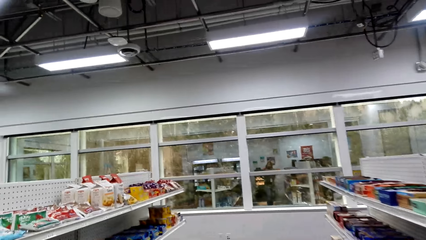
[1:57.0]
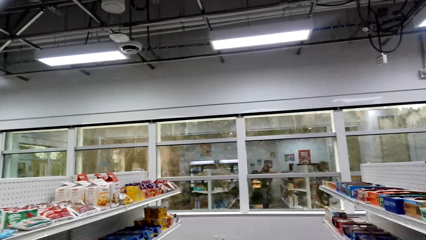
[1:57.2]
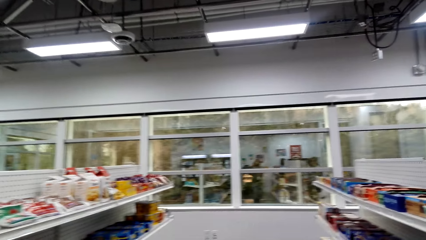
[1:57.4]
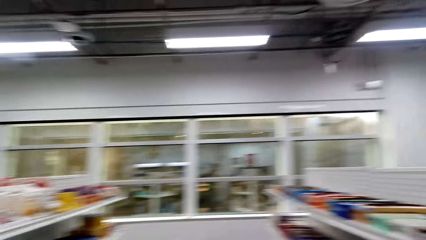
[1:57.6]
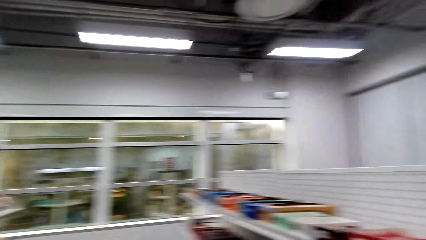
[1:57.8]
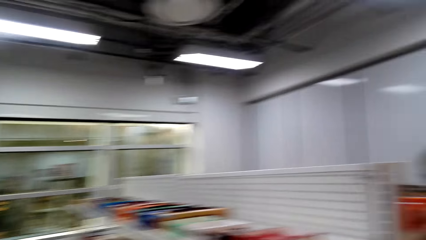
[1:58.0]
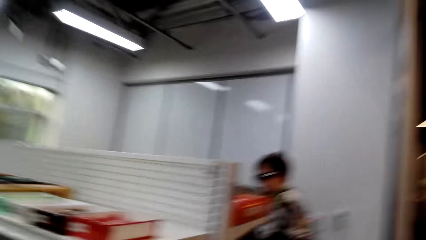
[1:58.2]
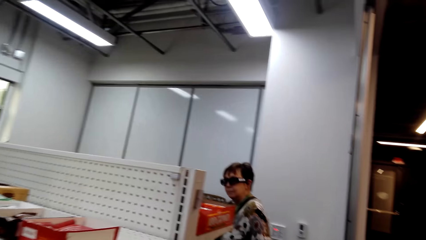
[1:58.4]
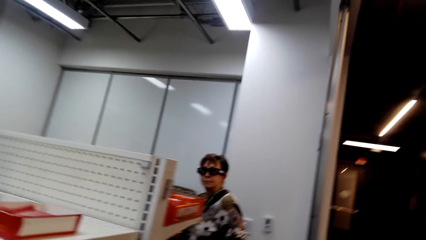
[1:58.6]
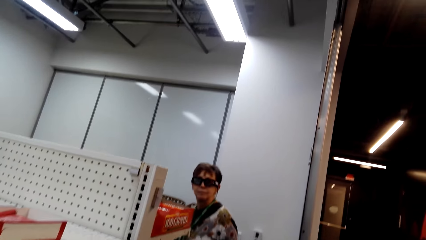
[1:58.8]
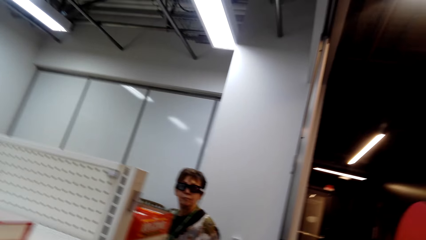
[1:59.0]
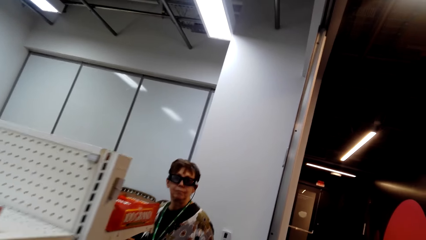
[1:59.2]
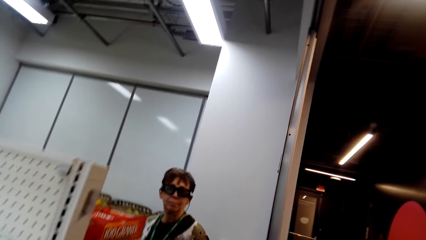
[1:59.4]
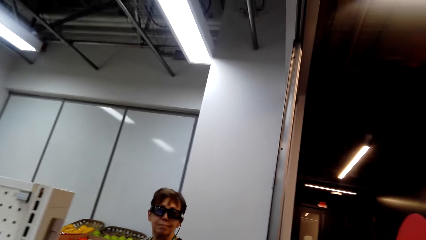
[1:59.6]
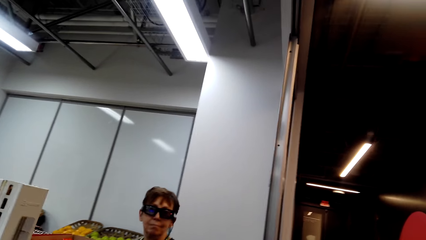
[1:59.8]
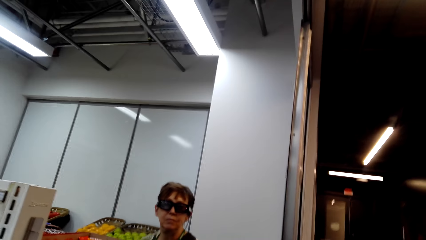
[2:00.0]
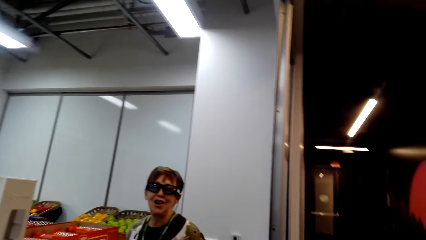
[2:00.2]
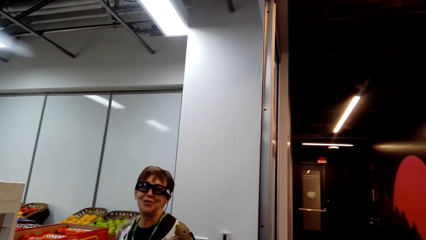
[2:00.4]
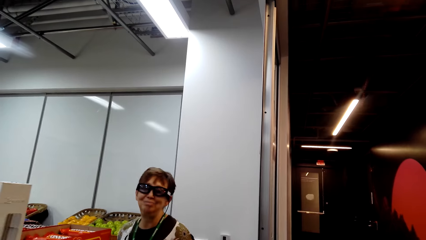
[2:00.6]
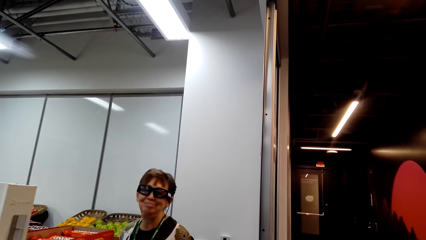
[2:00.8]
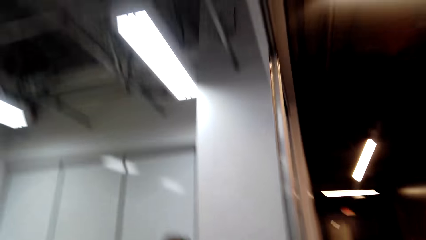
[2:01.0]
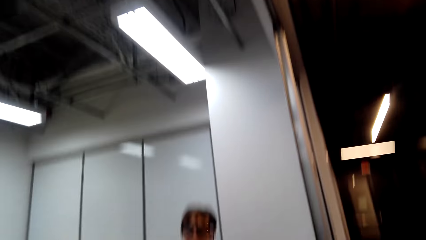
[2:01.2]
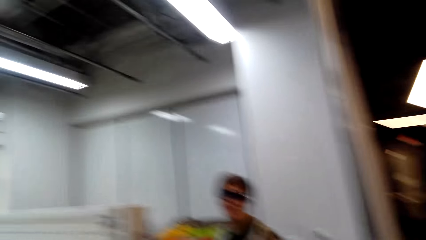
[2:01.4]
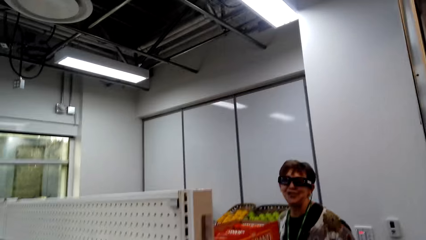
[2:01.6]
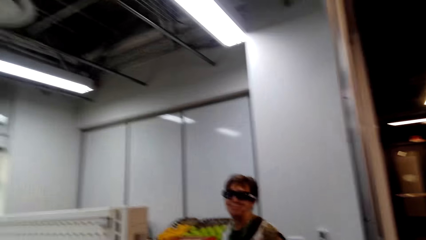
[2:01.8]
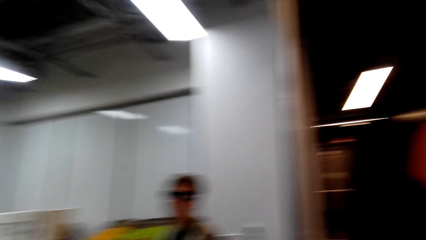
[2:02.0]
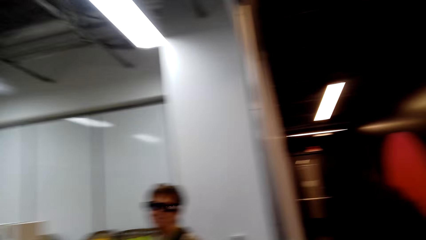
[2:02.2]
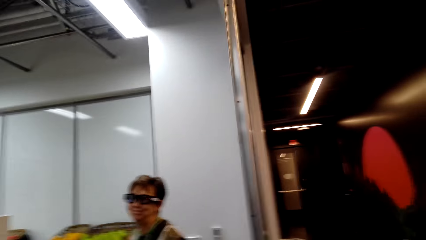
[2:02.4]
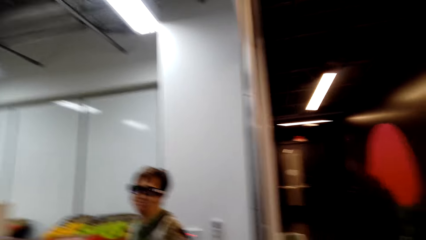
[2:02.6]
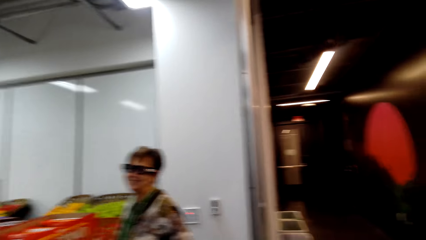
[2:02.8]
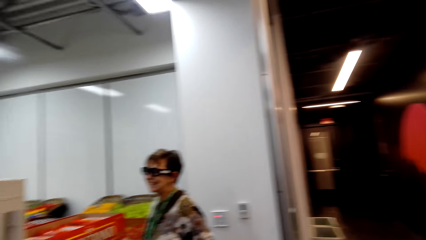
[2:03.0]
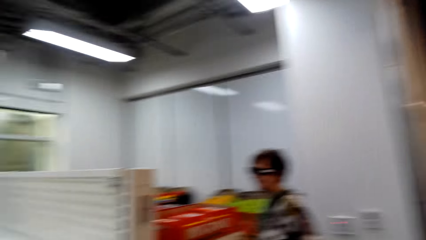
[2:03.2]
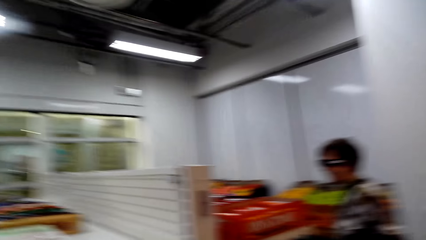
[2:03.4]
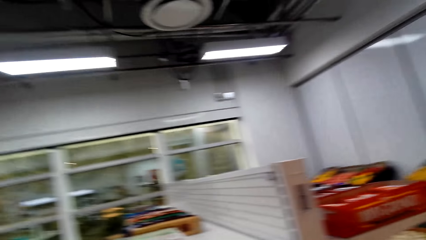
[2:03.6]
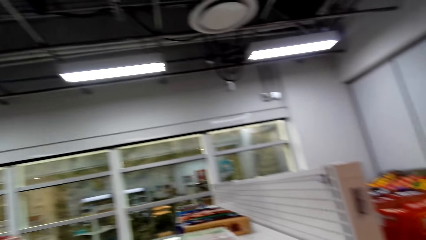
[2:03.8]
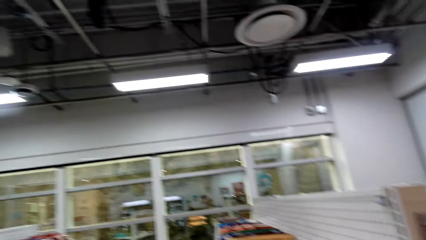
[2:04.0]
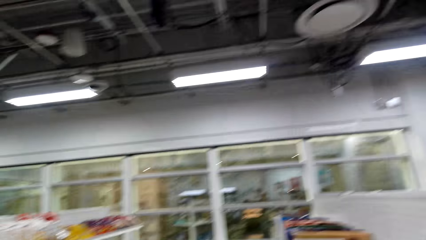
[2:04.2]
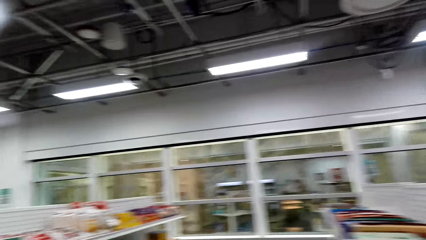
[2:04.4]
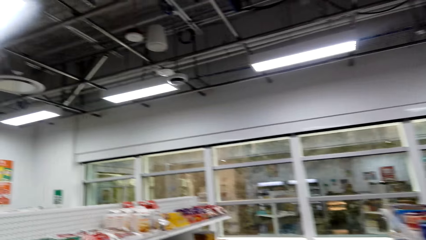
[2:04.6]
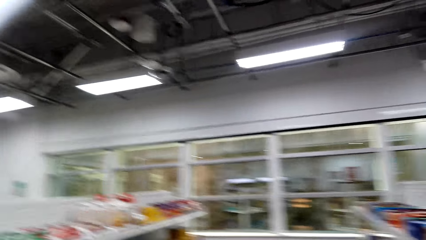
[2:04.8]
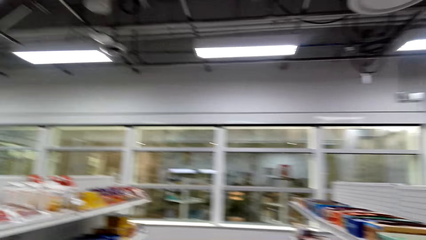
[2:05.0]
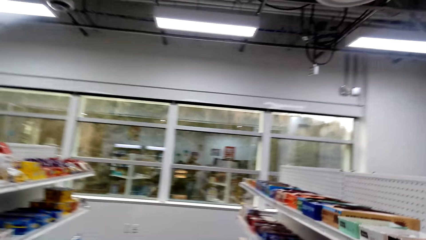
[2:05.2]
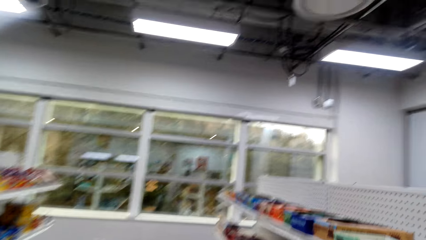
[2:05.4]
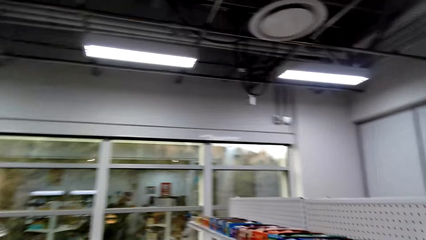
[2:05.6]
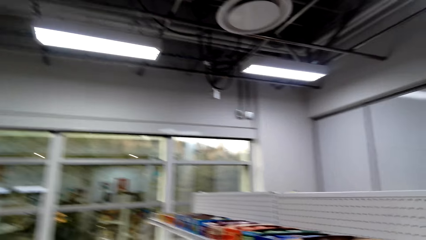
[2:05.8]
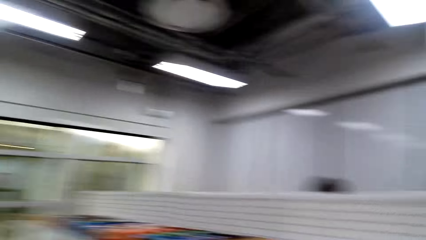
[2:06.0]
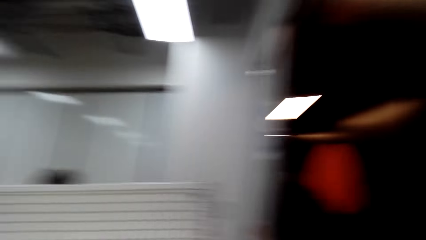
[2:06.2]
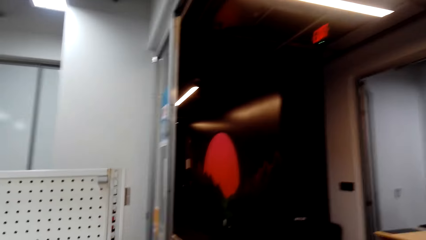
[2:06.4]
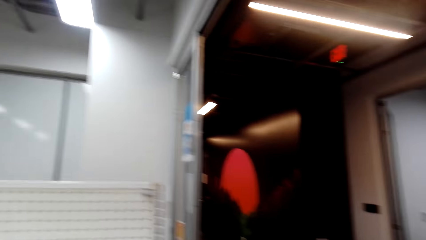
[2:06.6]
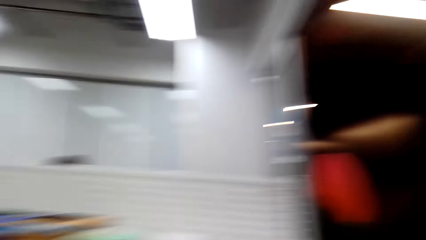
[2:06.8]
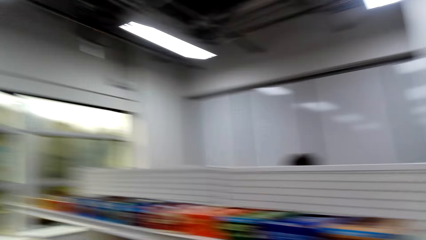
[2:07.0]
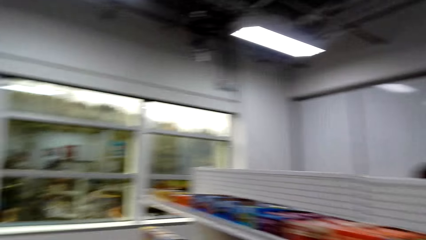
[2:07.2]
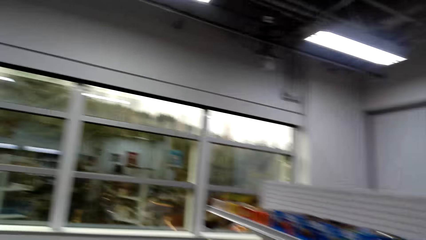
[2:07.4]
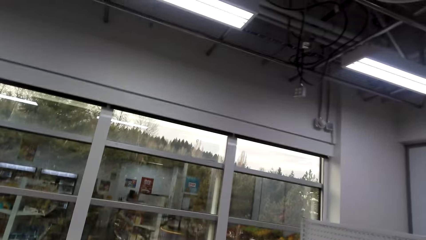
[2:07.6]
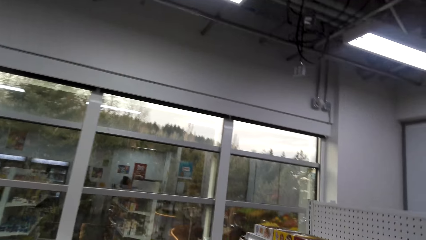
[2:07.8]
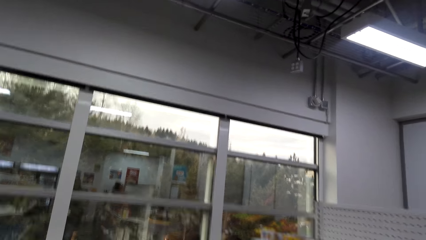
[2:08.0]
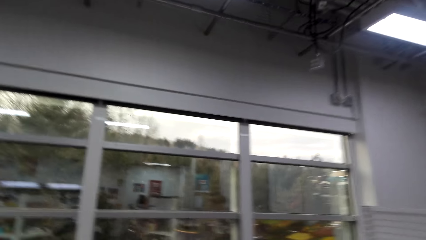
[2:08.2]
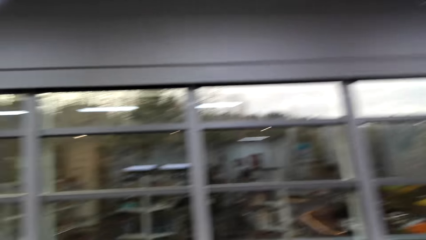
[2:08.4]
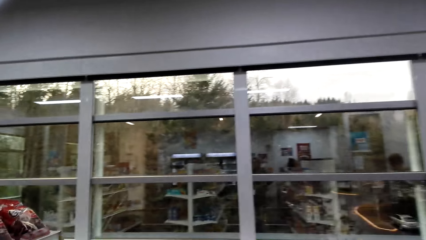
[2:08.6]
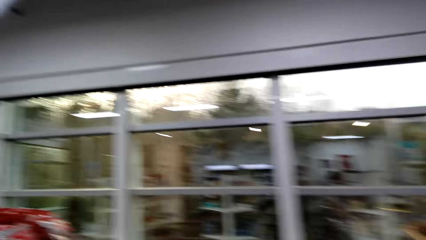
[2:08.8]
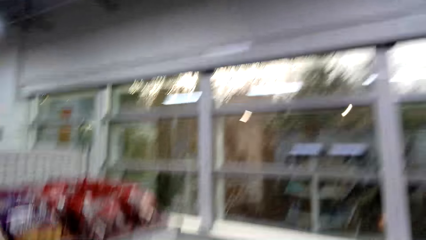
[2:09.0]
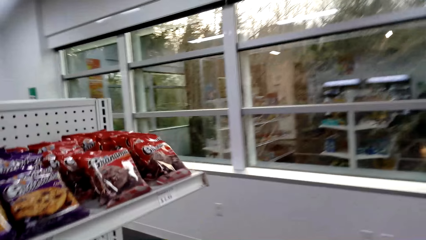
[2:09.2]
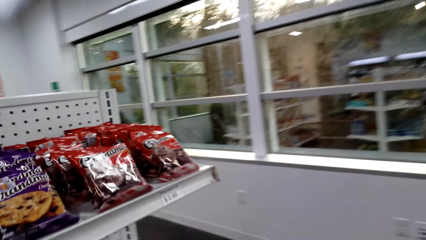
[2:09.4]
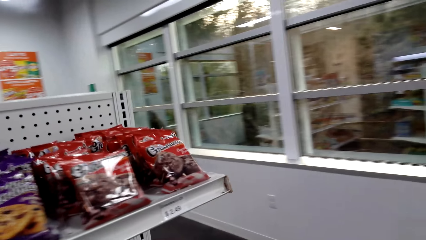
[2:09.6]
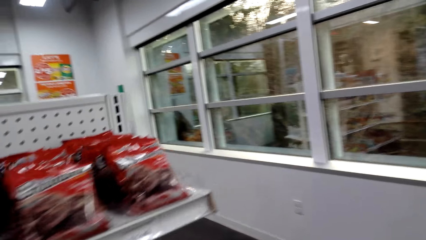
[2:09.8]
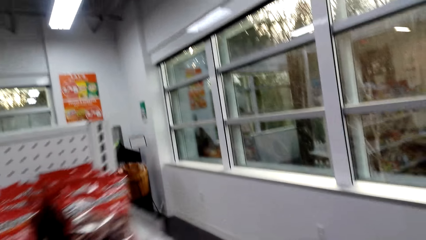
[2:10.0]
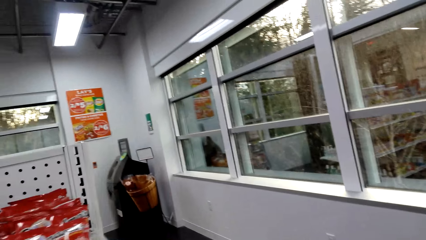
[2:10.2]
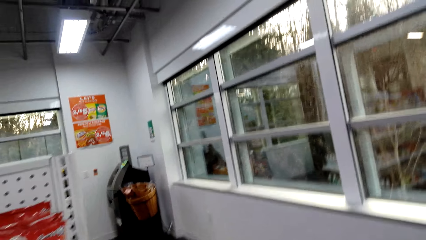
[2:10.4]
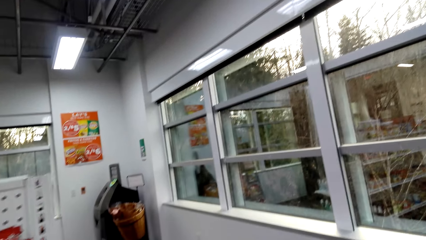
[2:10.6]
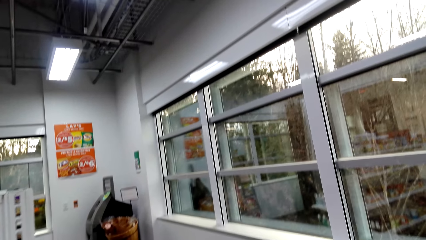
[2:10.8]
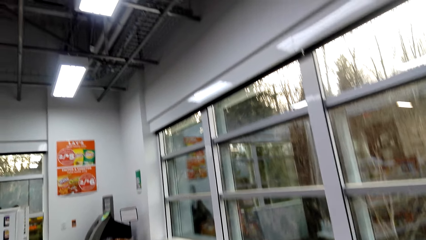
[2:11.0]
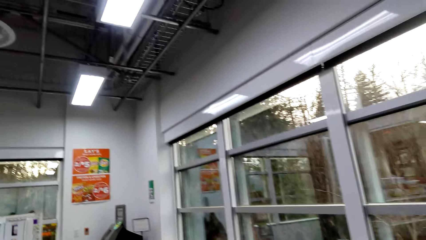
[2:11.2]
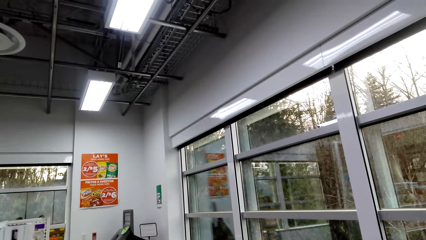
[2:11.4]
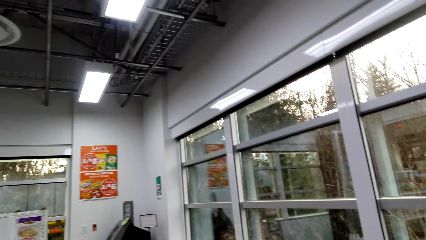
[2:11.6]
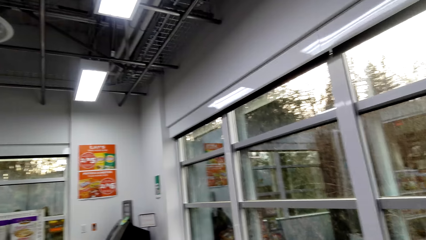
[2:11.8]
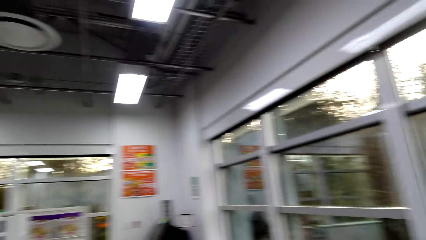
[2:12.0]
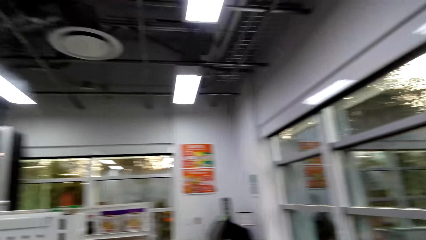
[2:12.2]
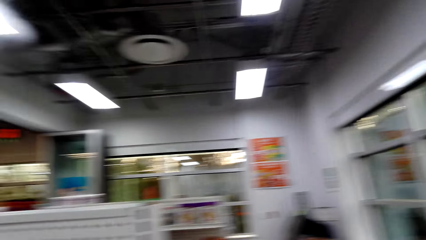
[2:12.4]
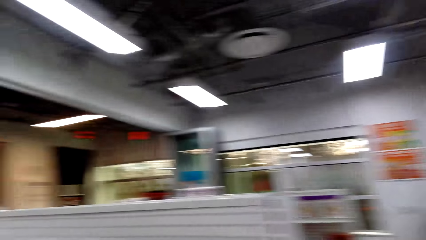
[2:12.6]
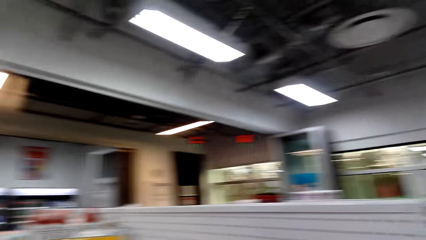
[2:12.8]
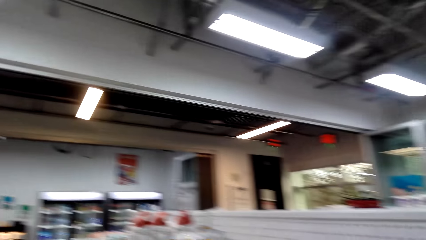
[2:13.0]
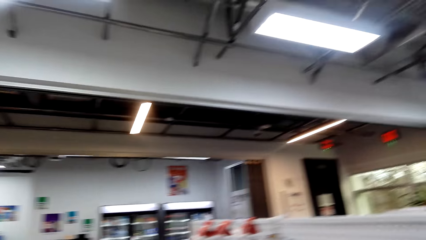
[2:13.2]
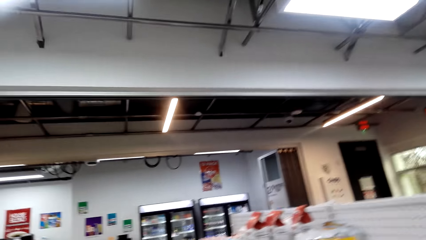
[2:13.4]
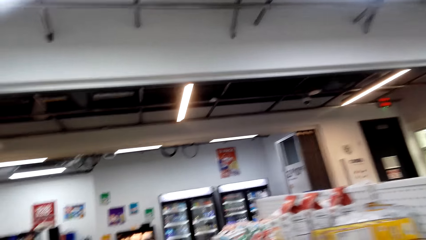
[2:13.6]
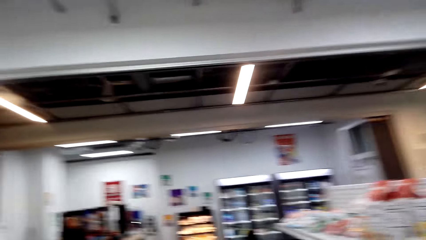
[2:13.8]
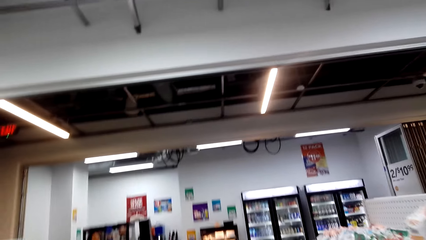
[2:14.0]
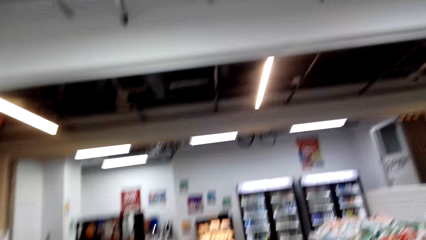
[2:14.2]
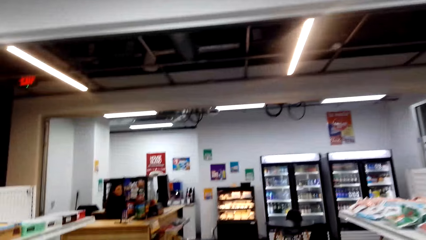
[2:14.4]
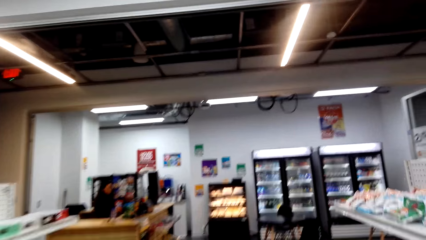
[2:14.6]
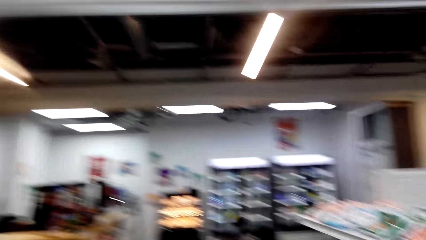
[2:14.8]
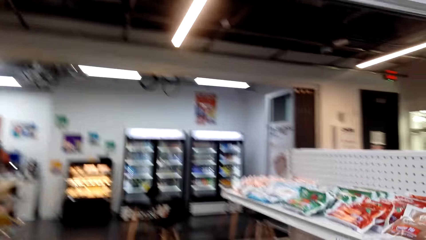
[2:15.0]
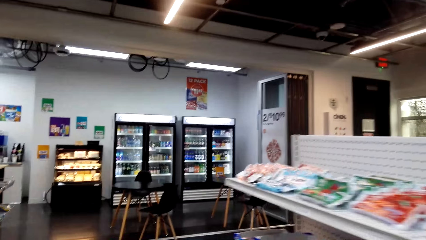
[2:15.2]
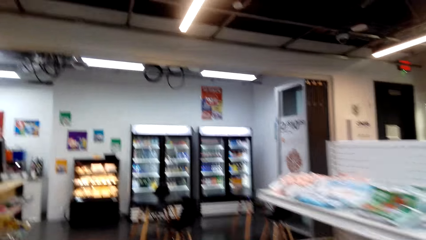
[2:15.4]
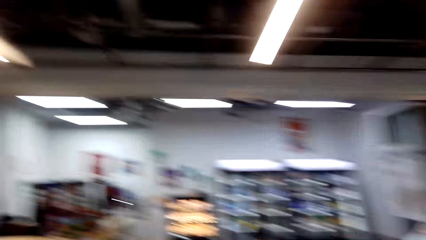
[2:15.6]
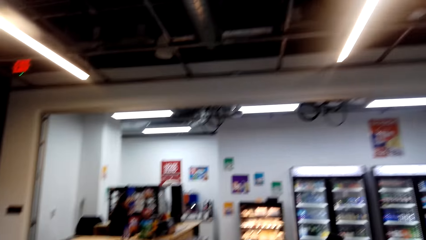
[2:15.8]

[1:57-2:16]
The camera wearer talks. A woman talks. The camera wearer talks to the woman. They look around. They walk around. They walk around the supermarket.
